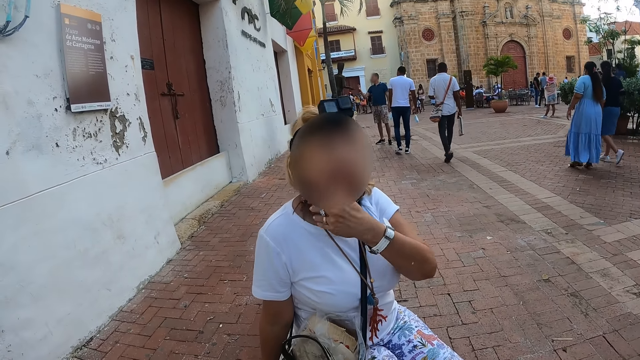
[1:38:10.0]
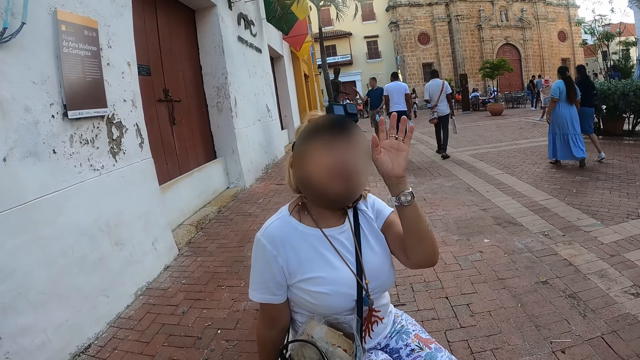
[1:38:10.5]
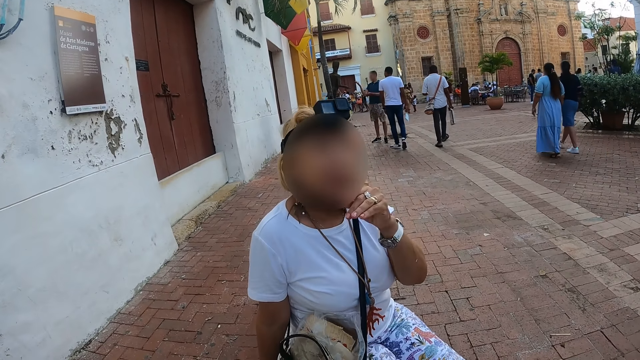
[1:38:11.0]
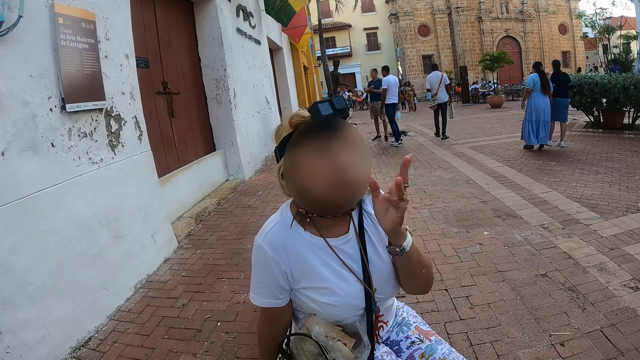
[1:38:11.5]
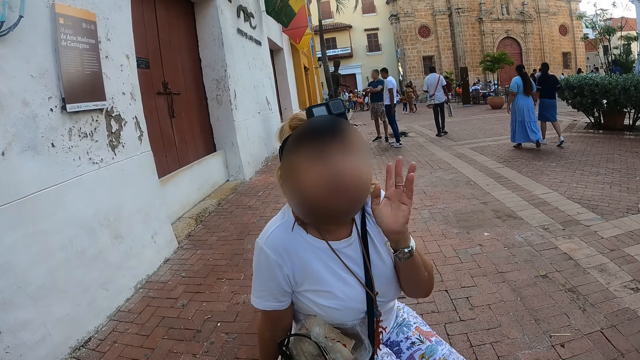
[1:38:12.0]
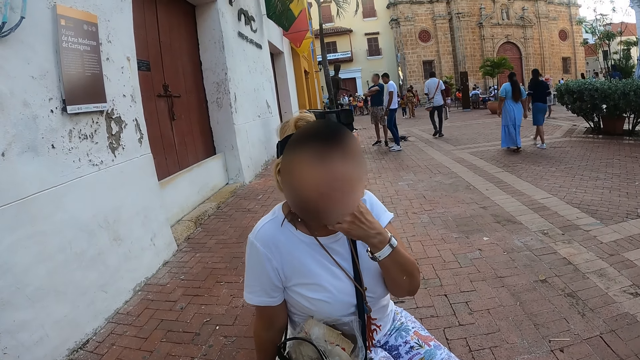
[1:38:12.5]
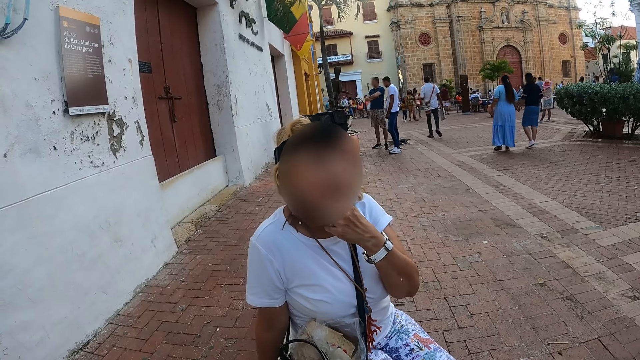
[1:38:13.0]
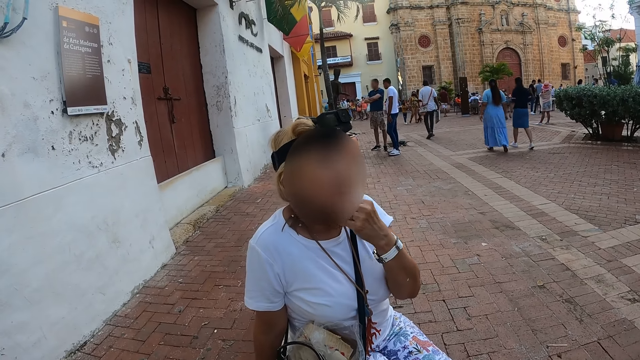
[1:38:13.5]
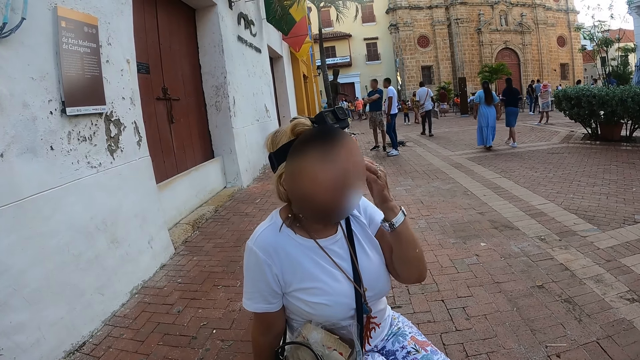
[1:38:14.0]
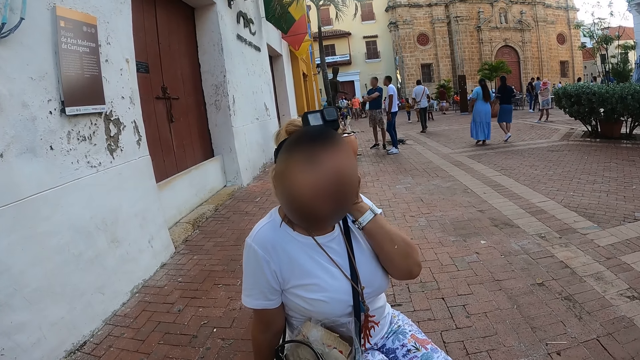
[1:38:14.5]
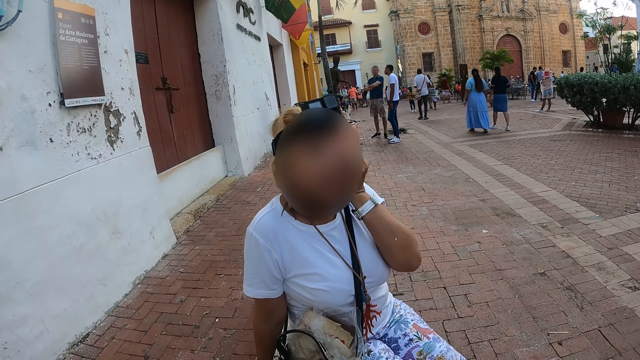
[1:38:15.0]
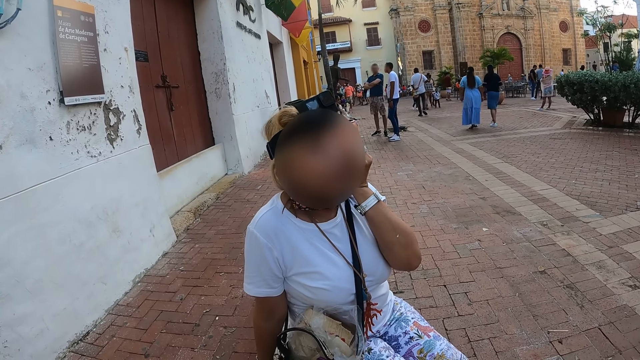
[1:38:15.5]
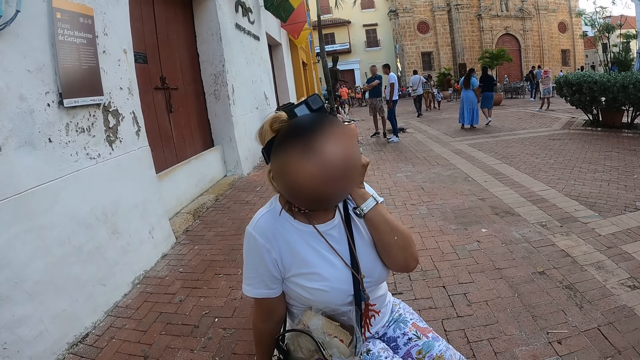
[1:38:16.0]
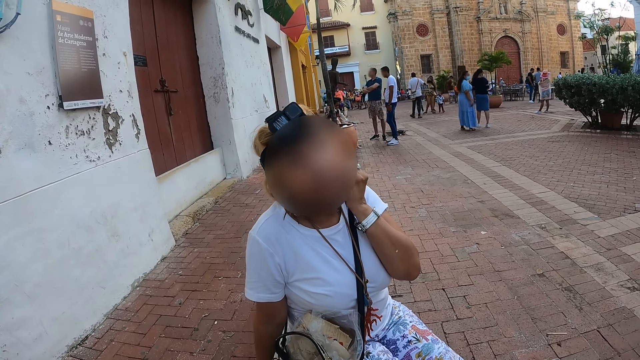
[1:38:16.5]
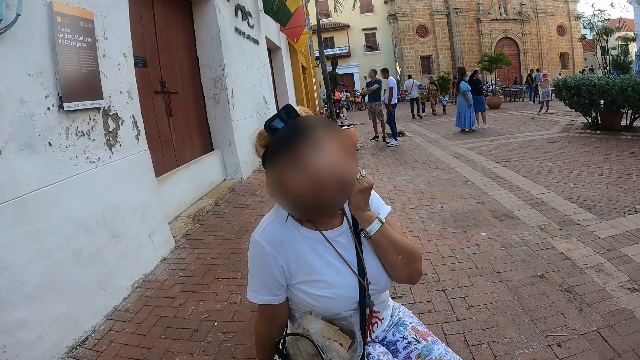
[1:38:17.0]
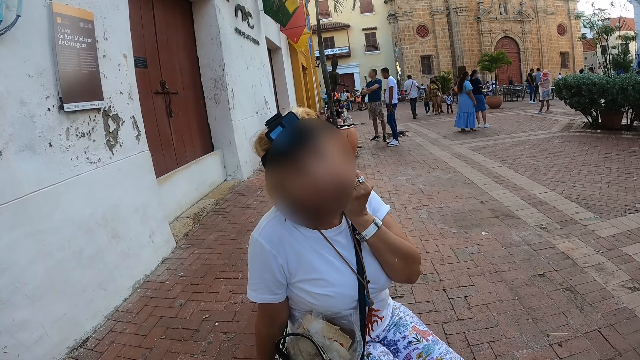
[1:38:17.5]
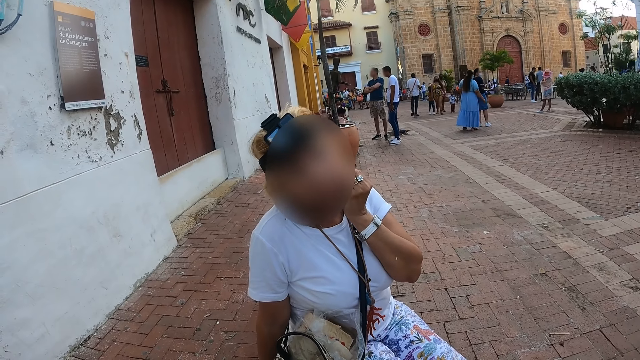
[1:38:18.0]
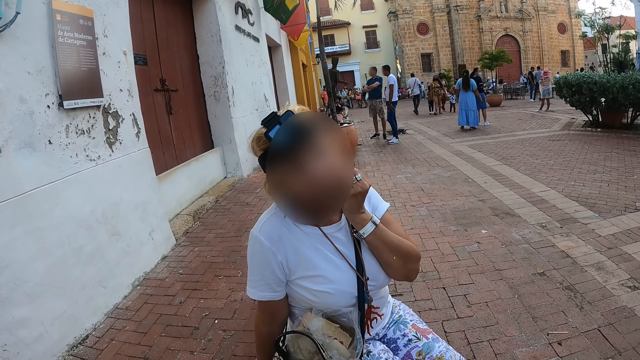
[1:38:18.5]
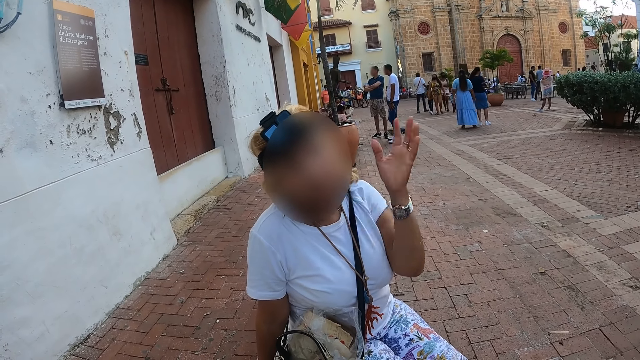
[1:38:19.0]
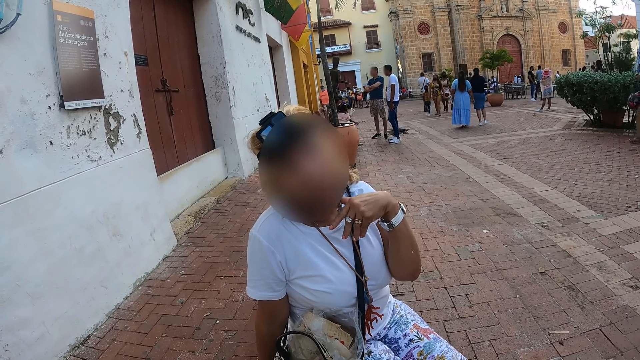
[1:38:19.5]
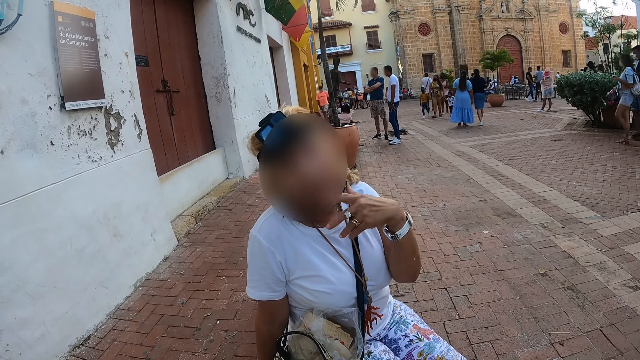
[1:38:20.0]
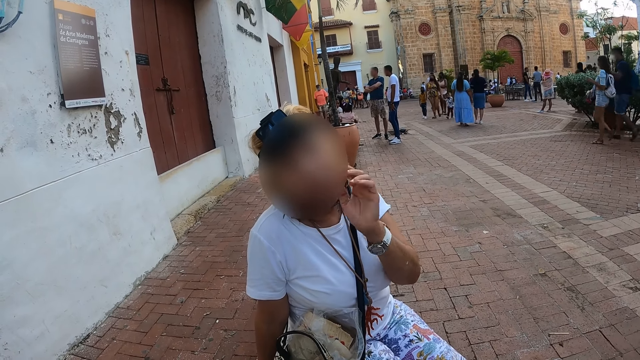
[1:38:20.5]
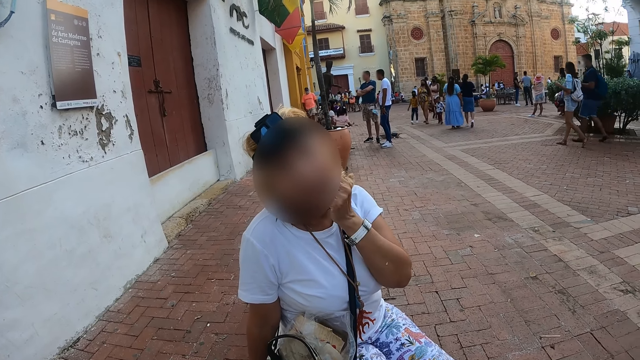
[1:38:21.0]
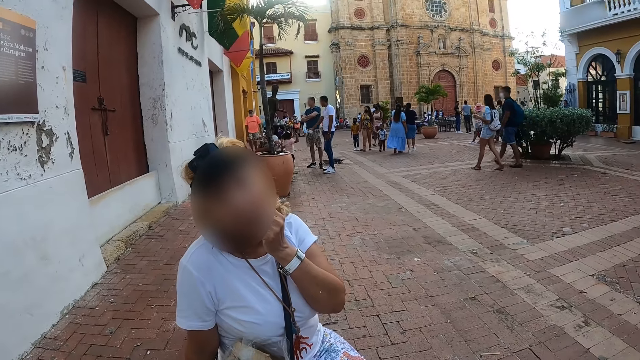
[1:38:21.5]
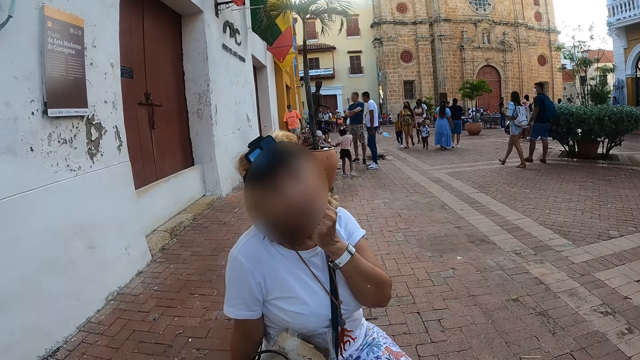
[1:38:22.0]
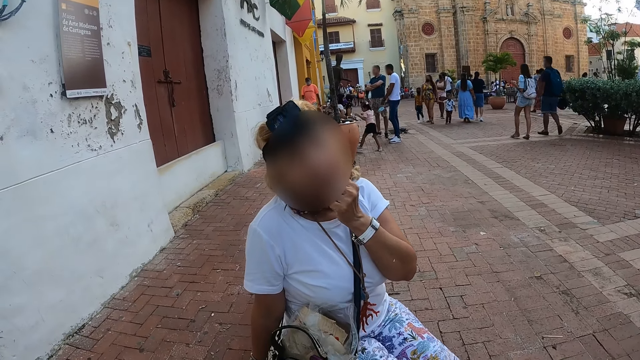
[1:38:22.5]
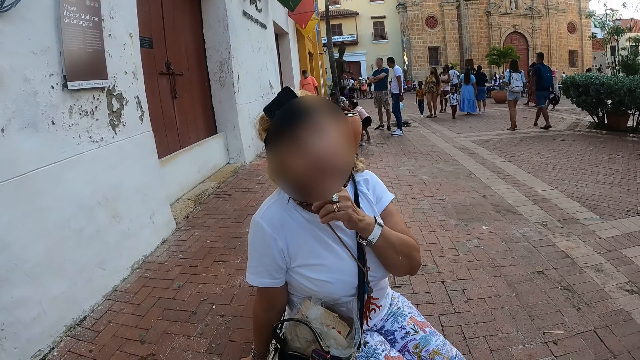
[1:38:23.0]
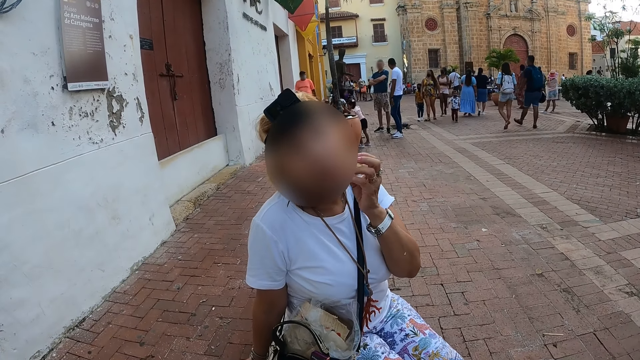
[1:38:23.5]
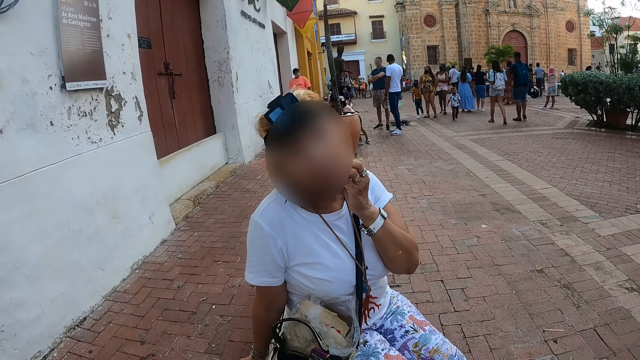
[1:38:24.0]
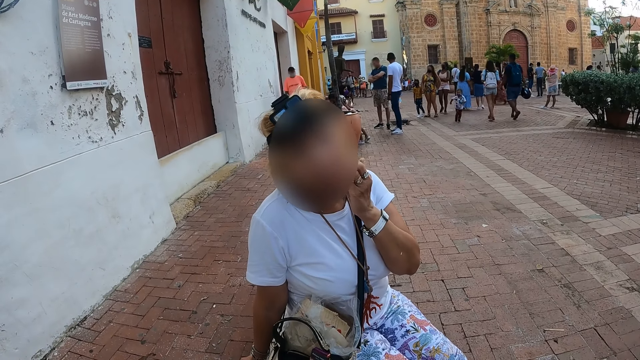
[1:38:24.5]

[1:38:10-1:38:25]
A person moves the hand. The camera wearer talks to the person. The person rubs the face with the hand. The person moves the hand. The camera wearer talks to the person.

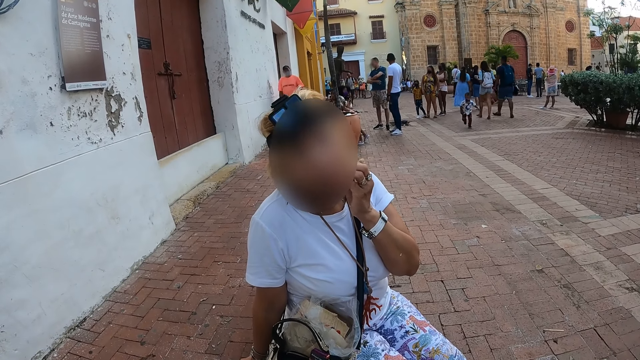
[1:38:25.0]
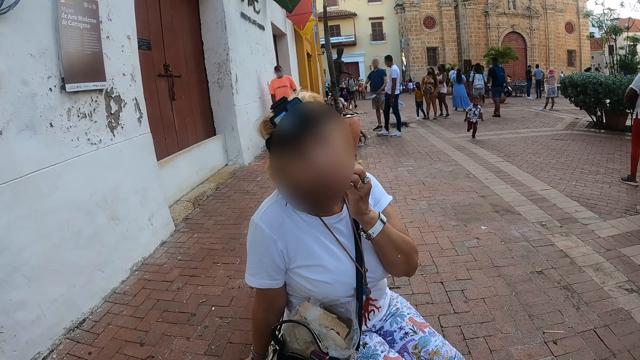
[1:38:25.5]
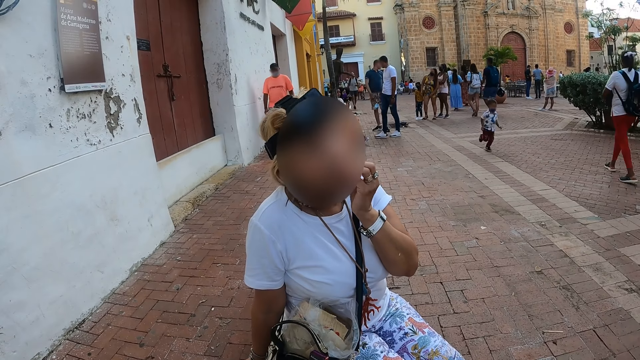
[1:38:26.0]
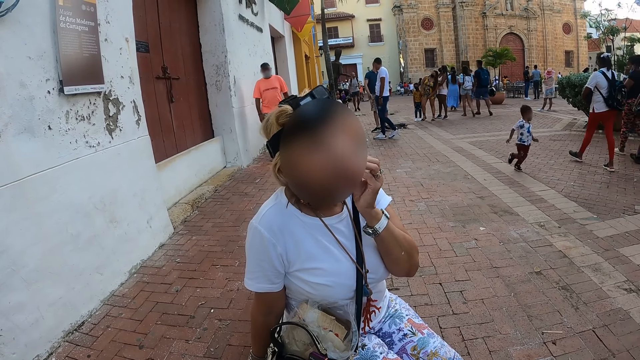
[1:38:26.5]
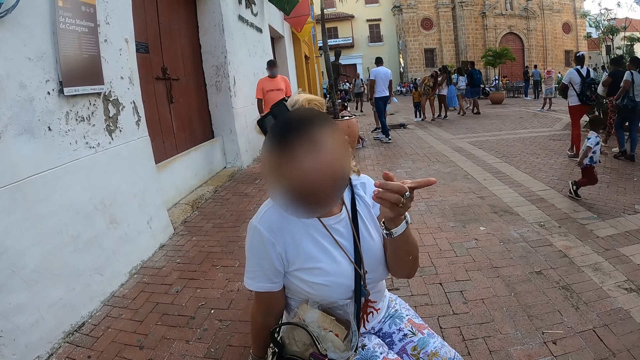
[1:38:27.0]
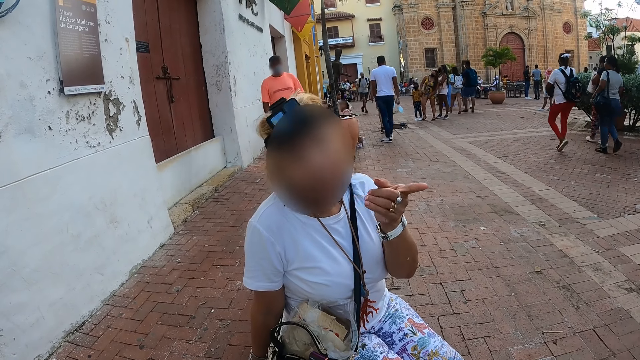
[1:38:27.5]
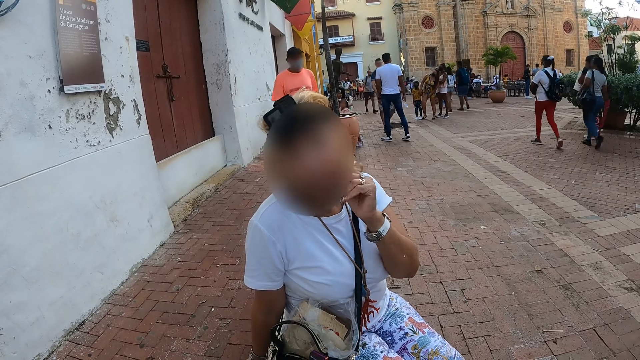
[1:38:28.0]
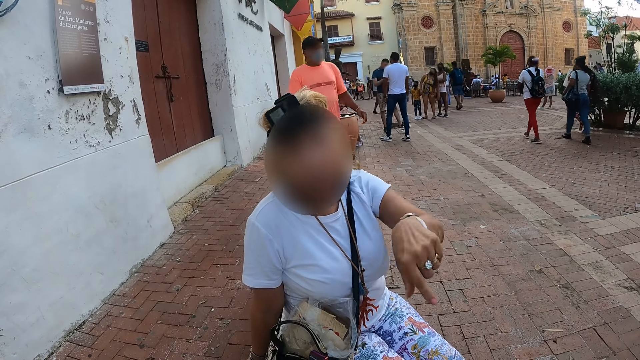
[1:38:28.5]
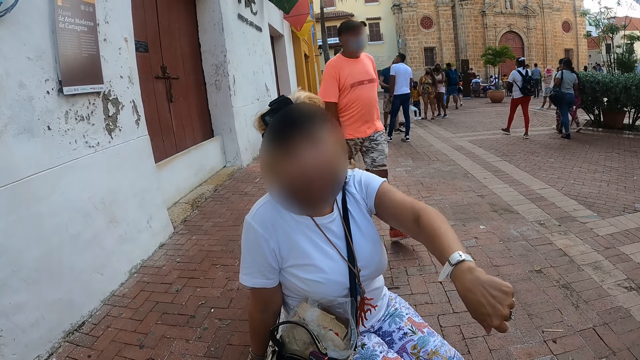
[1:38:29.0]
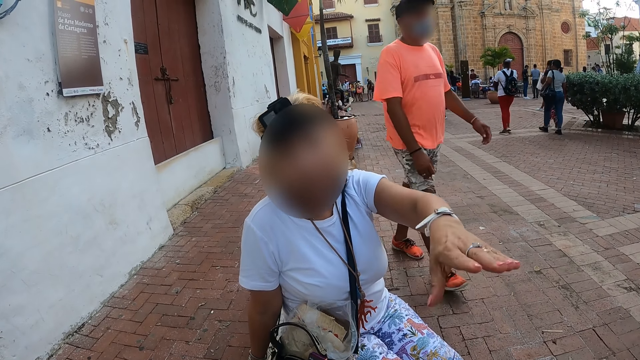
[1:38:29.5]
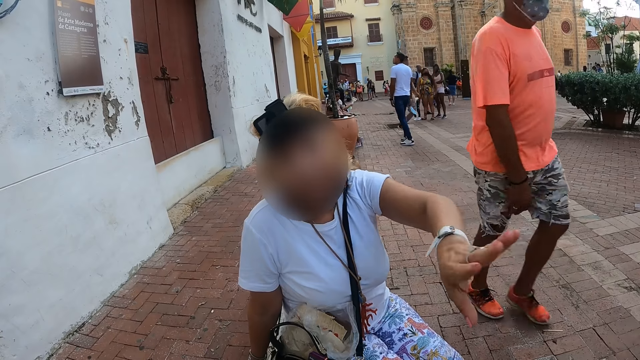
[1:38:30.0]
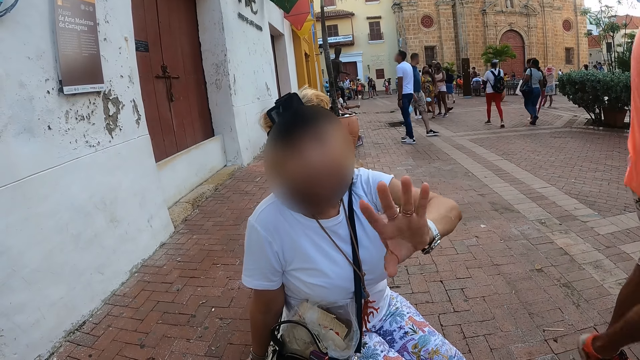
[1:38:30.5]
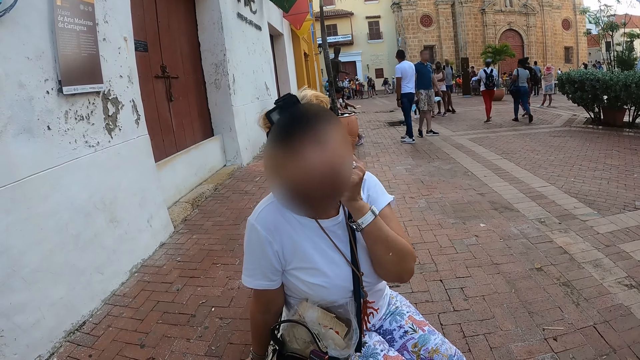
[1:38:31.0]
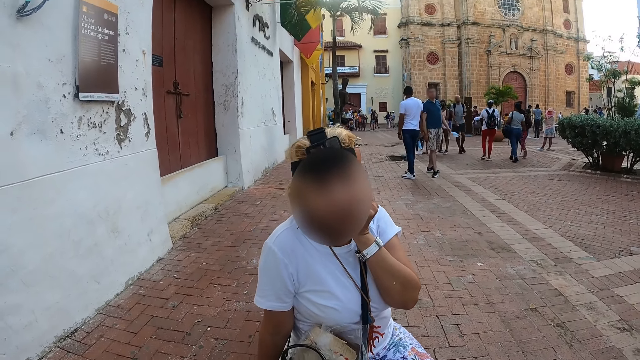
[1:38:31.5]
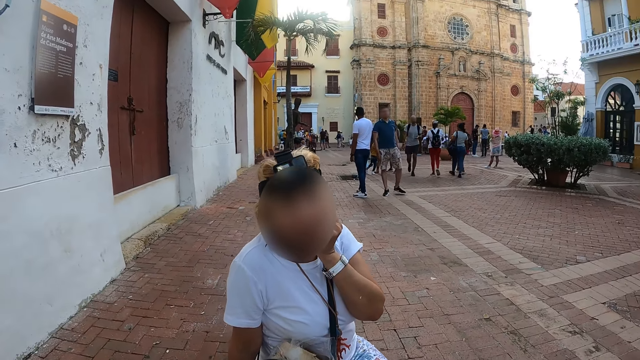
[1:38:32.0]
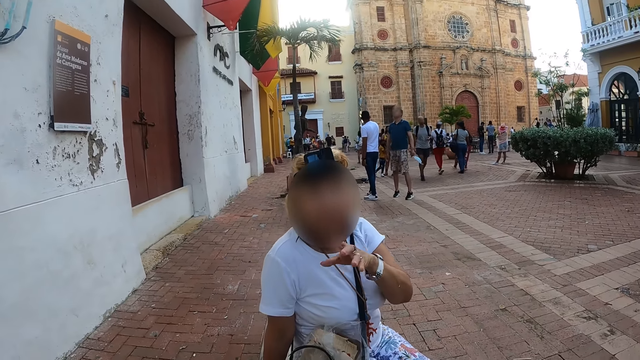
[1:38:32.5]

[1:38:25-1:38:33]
A person points with the finger. The person moves the hand. The camera wearer talks to the person.
